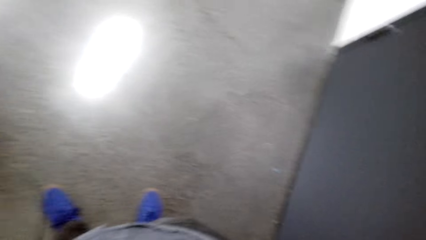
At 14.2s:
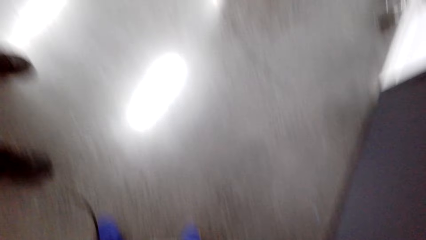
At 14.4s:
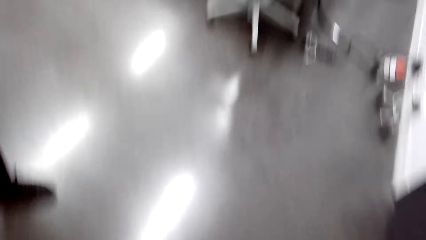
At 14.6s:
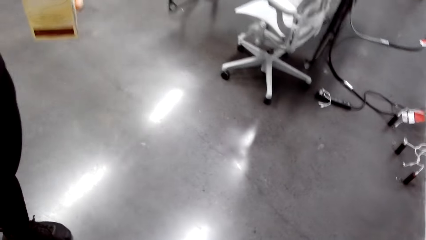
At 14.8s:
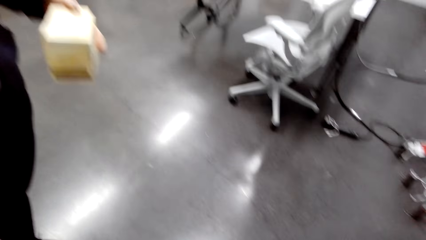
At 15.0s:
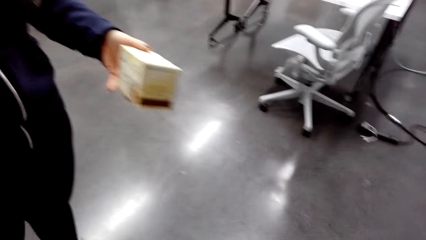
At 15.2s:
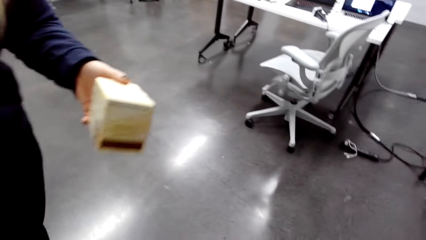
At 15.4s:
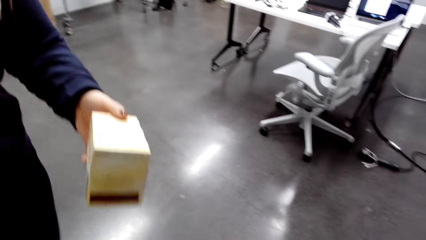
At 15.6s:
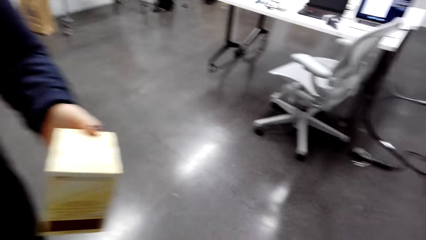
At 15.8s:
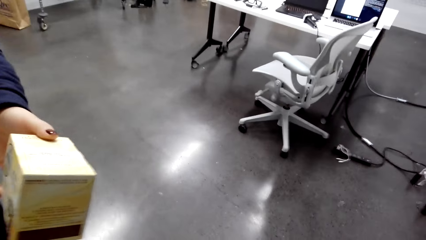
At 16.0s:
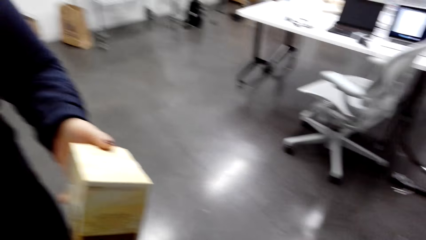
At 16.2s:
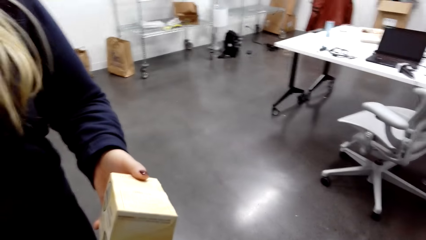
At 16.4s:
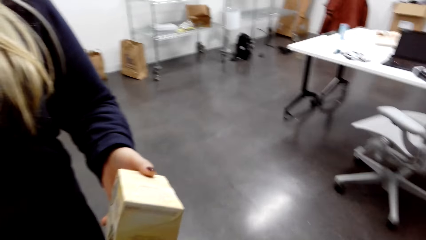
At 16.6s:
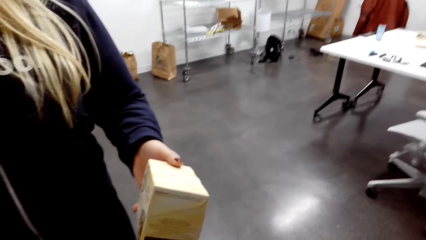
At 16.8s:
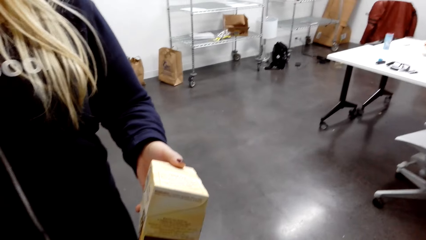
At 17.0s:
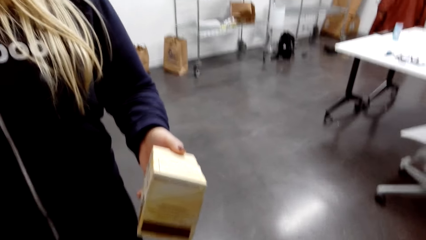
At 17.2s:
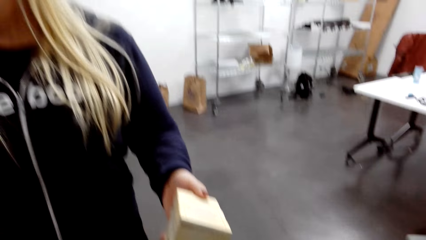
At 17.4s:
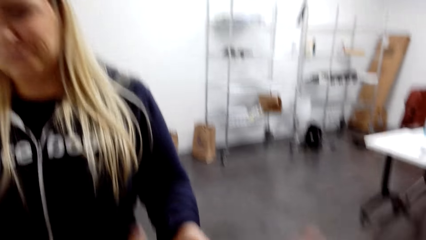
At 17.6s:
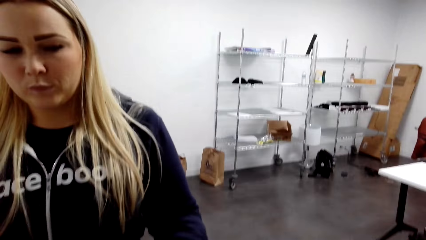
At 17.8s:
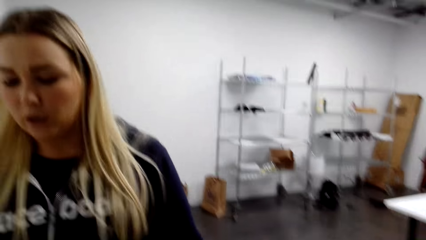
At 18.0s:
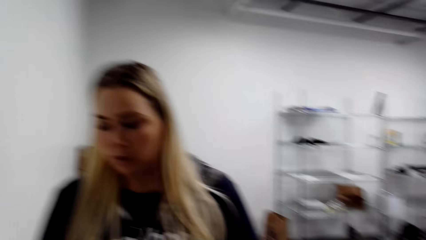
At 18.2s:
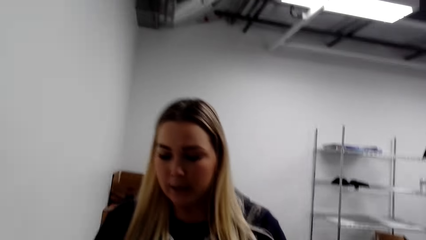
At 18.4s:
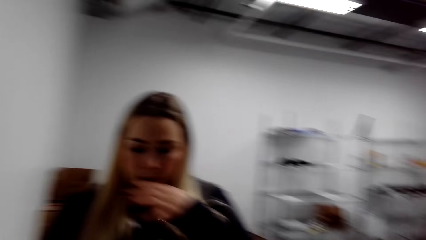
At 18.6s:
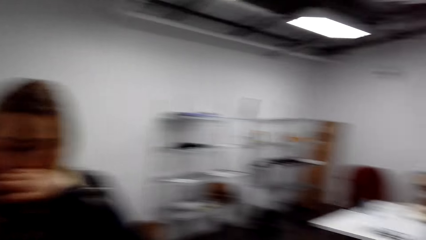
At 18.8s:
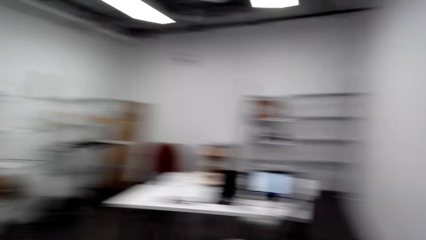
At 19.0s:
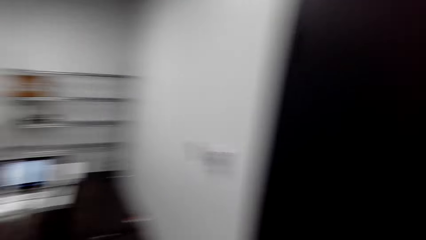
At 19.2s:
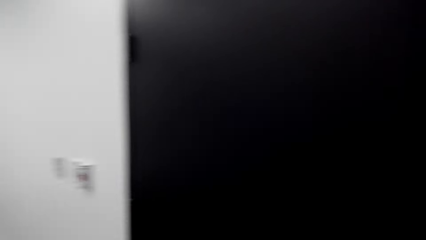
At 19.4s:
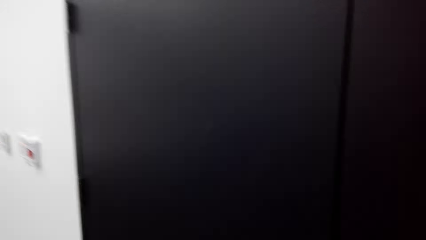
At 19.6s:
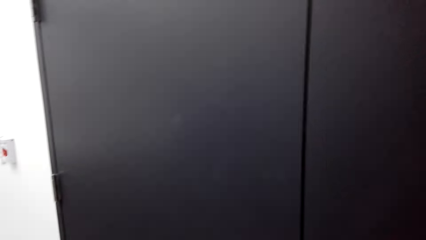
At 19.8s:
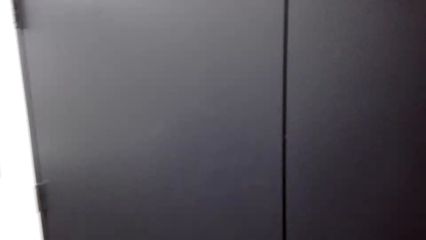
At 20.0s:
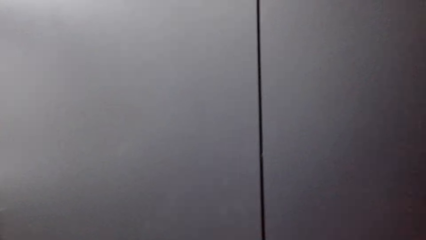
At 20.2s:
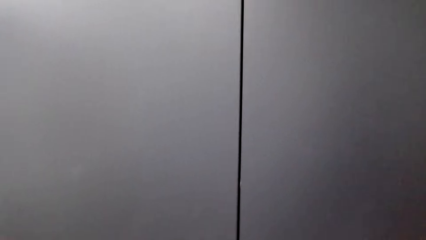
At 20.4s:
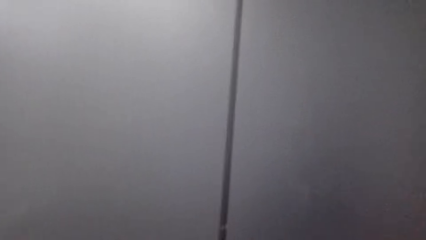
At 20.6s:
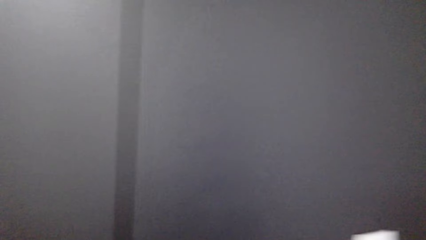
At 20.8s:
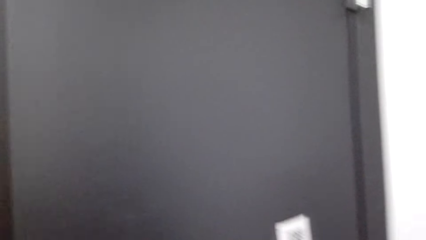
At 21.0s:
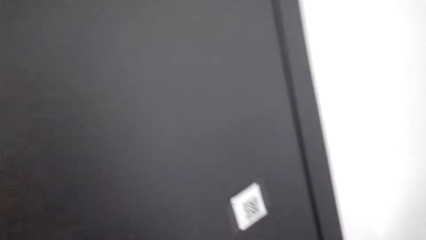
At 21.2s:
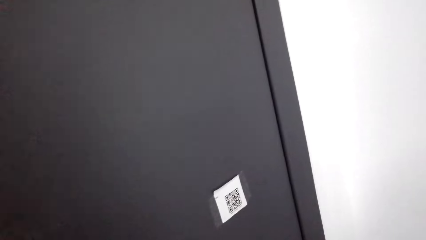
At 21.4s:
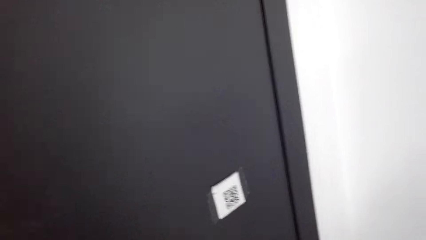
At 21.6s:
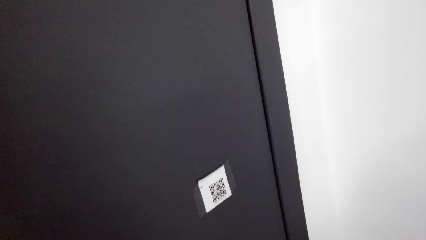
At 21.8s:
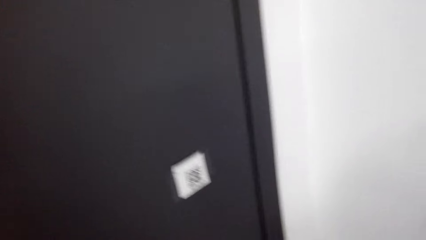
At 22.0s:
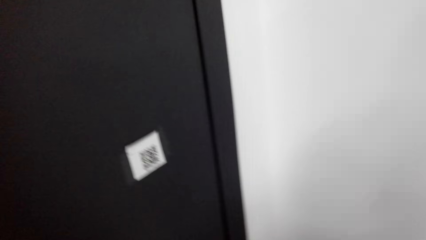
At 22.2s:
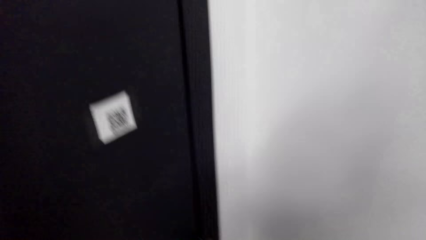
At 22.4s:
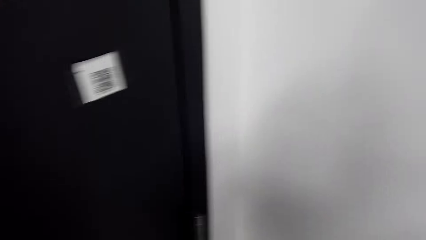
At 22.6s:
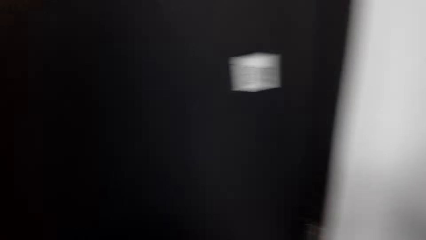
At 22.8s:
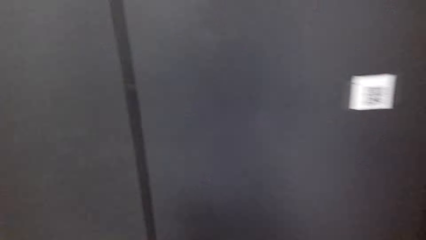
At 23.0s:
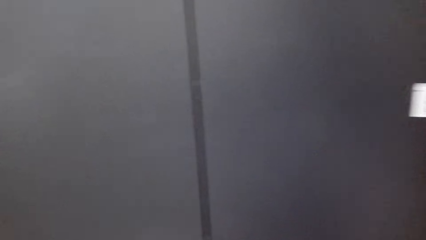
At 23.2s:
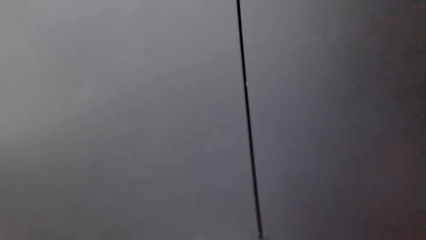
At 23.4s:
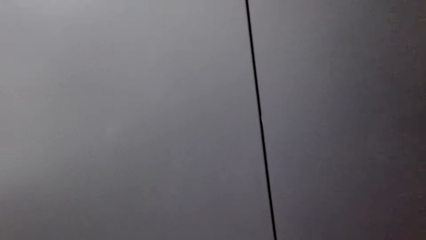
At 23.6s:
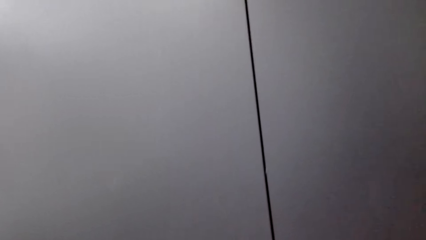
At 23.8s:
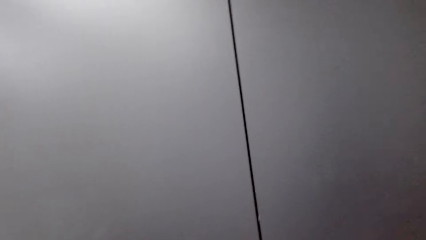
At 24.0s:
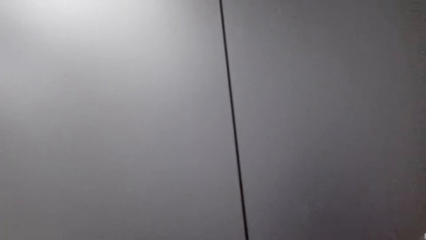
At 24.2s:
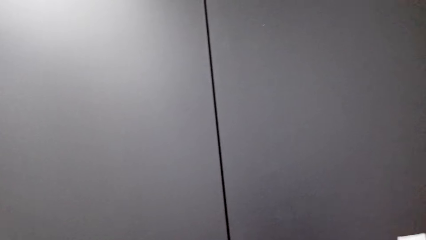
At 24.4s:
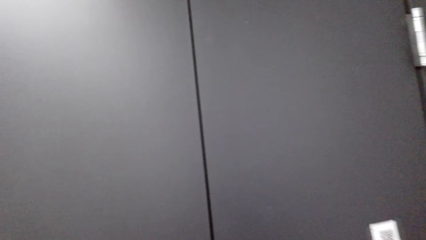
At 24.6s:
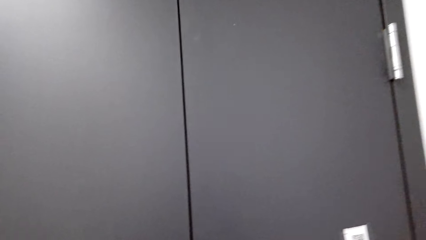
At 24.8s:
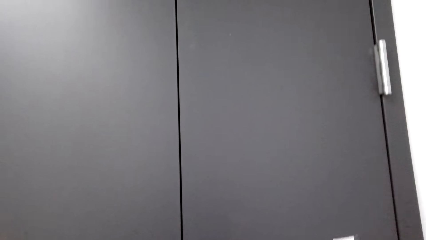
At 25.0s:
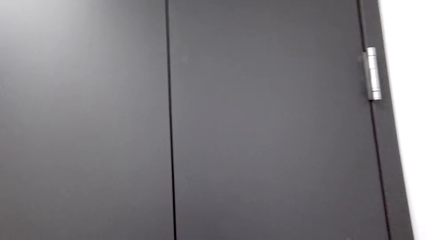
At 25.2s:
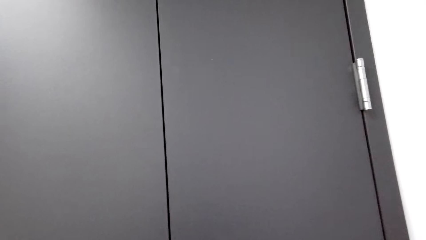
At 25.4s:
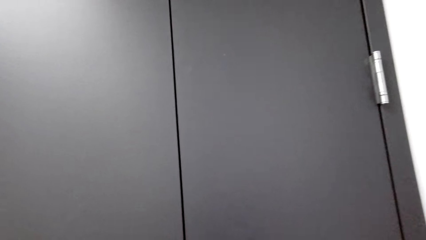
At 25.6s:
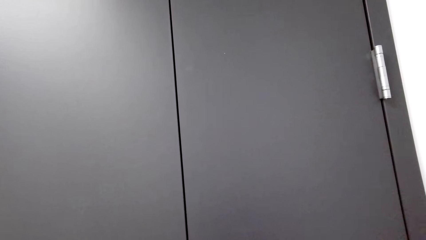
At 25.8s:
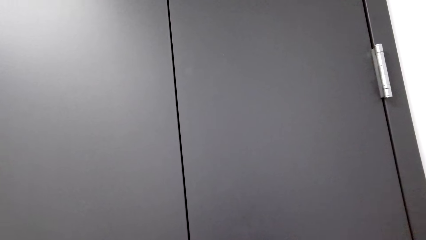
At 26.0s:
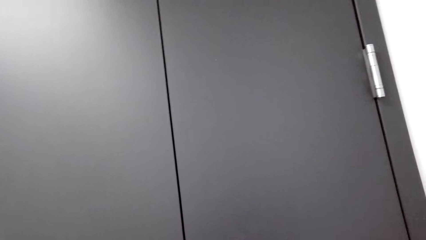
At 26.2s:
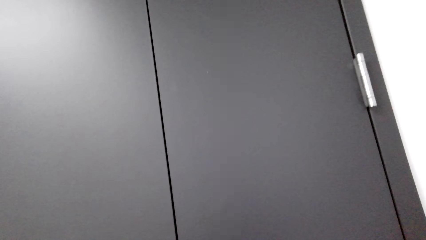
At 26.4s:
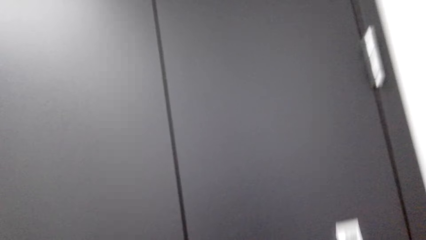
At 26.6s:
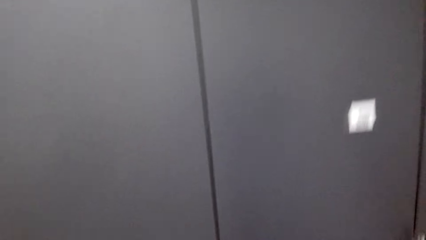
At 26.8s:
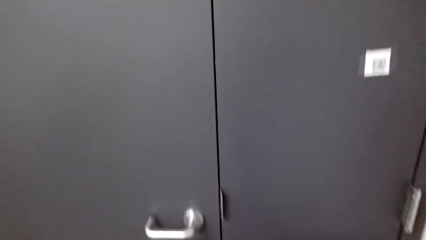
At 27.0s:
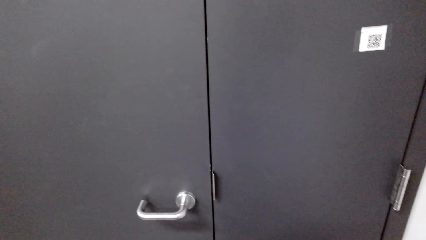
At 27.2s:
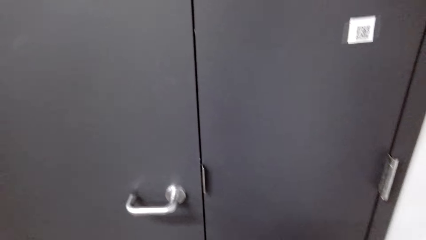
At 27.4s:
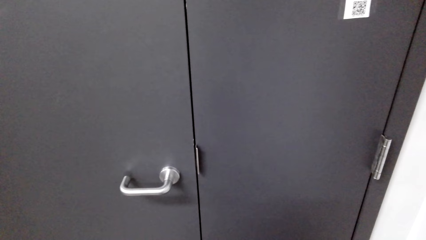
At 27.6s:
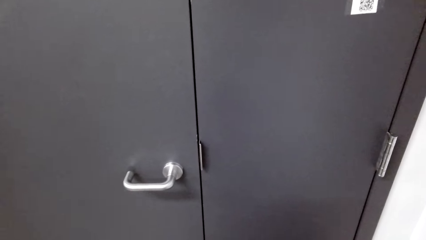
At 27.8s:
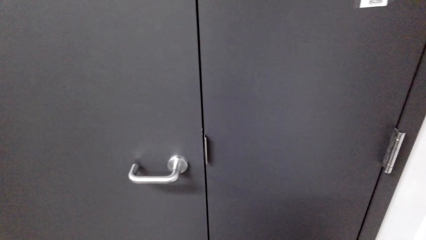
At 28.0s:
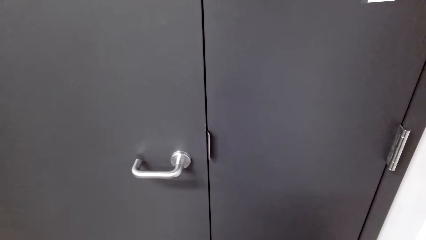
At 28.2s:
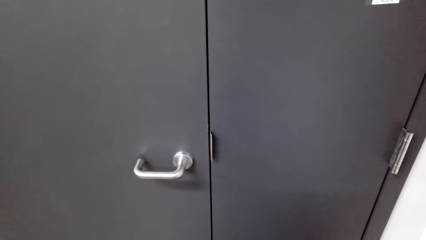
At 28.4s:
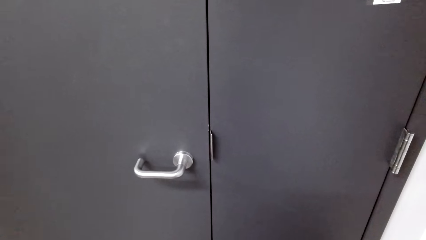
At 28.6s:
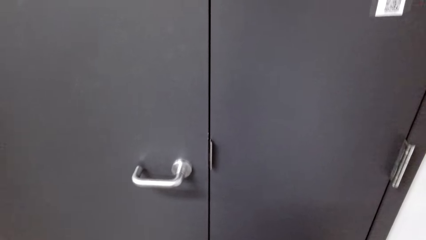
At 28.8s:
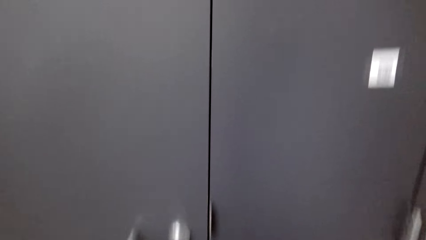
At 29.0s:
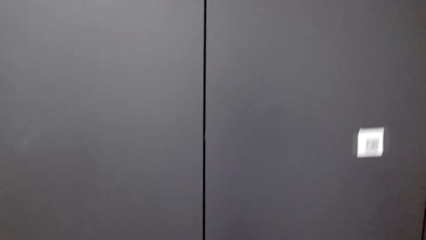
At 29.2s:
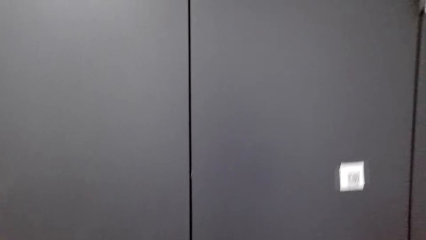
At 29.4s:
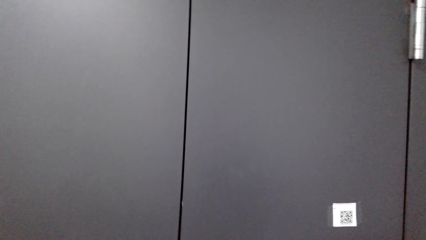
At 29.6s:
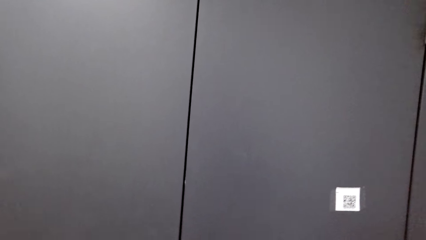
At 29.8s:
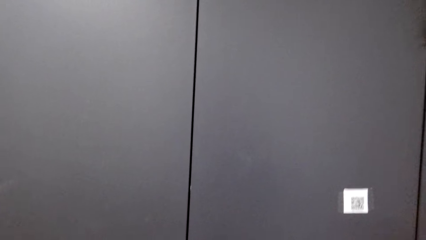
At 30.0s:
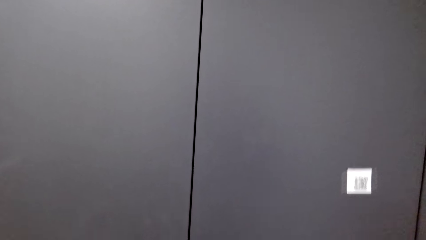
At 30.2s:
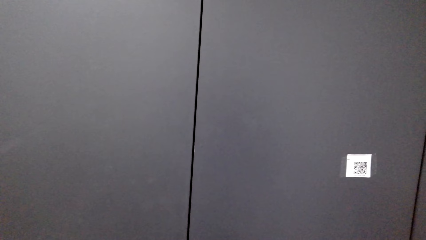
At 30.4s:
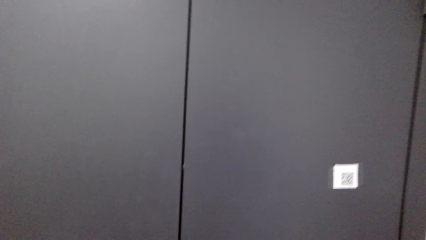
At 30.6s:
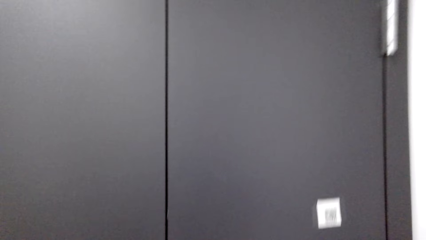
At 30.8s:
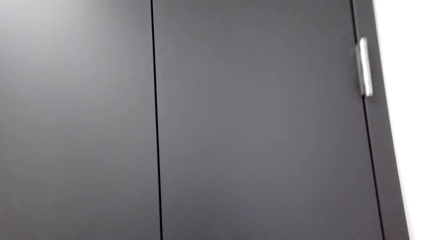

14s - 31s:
A lady hands out something. The lady stands in the room. The camera wearer does something.
